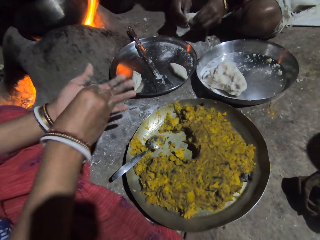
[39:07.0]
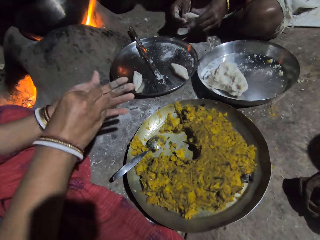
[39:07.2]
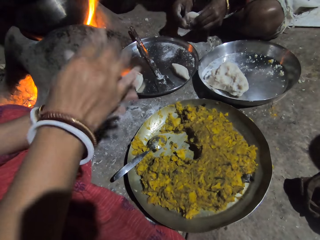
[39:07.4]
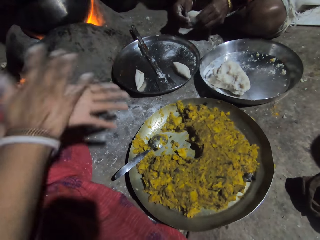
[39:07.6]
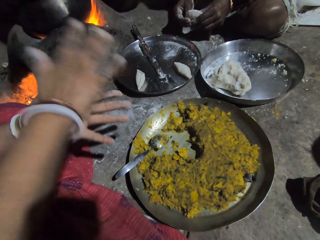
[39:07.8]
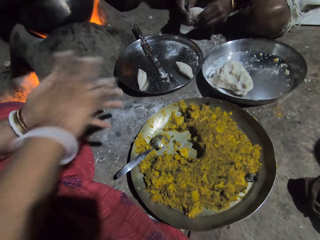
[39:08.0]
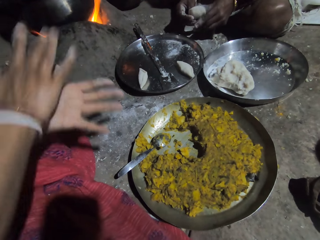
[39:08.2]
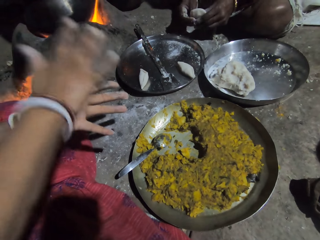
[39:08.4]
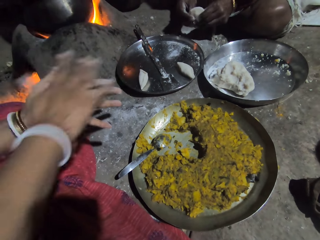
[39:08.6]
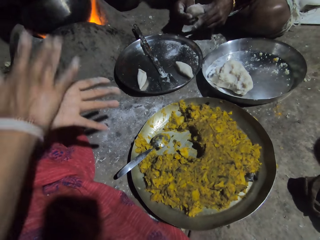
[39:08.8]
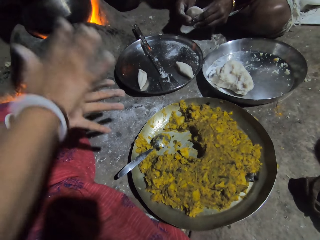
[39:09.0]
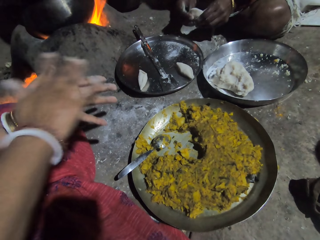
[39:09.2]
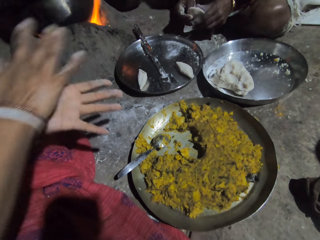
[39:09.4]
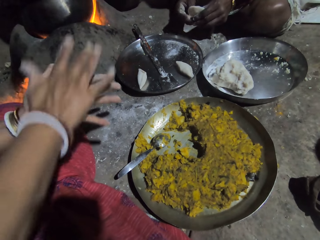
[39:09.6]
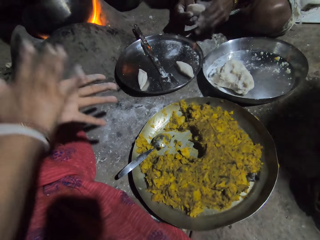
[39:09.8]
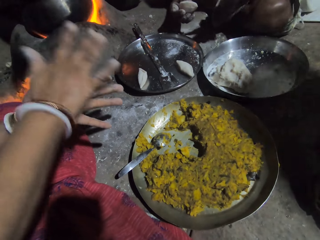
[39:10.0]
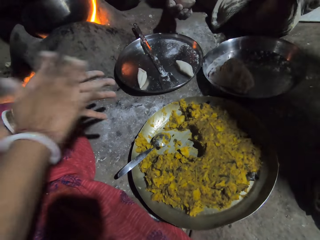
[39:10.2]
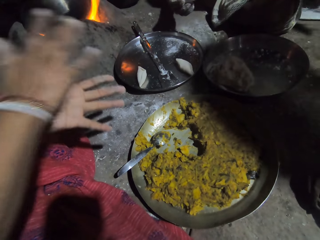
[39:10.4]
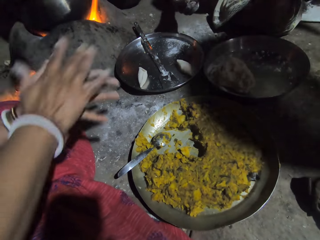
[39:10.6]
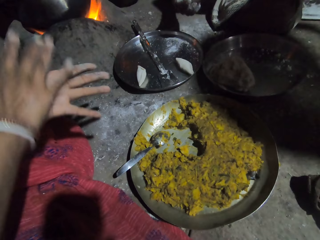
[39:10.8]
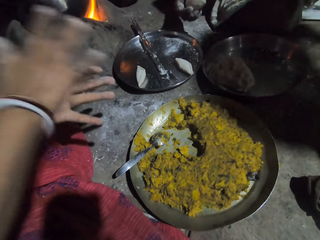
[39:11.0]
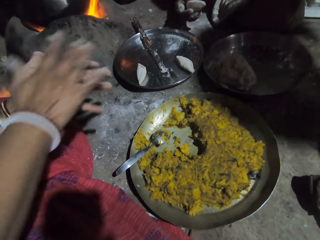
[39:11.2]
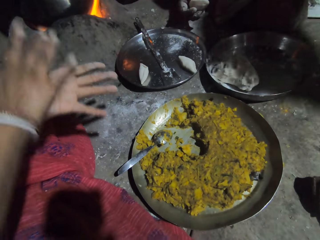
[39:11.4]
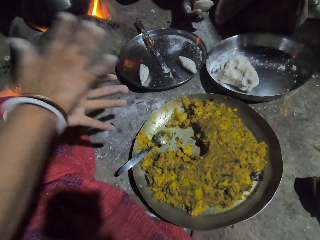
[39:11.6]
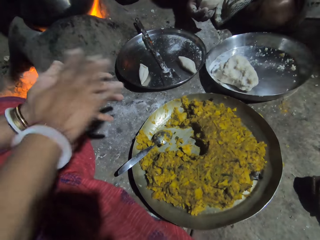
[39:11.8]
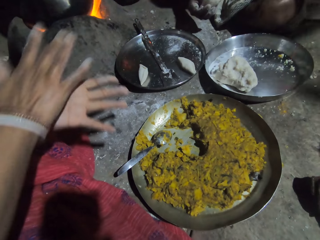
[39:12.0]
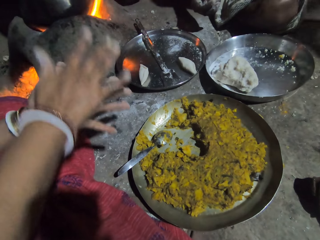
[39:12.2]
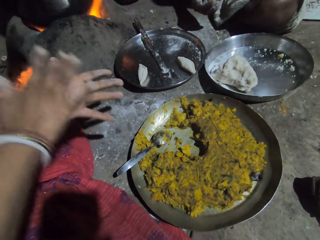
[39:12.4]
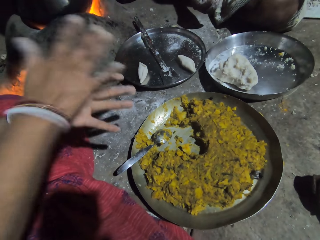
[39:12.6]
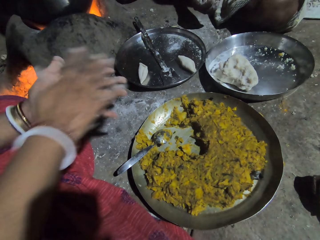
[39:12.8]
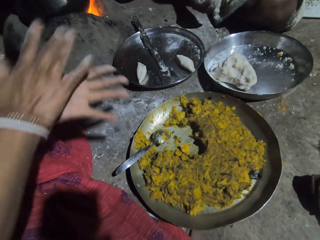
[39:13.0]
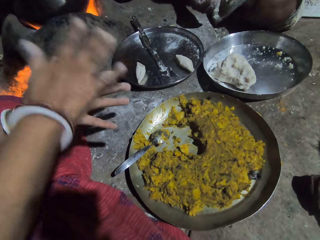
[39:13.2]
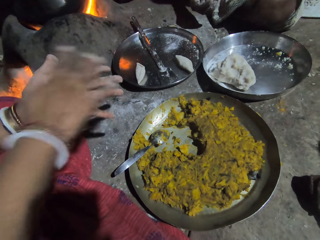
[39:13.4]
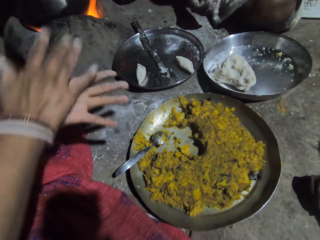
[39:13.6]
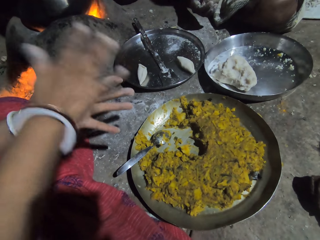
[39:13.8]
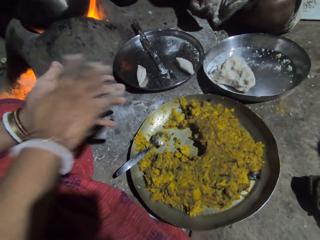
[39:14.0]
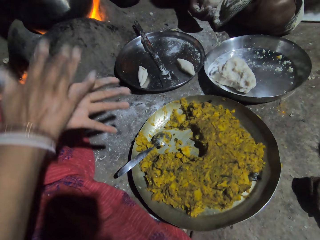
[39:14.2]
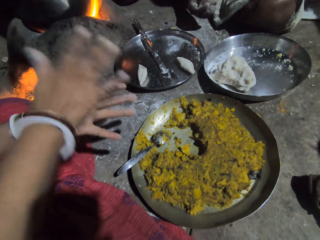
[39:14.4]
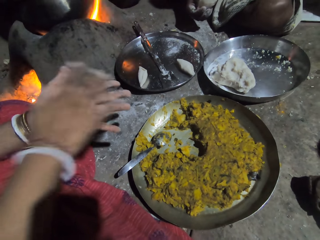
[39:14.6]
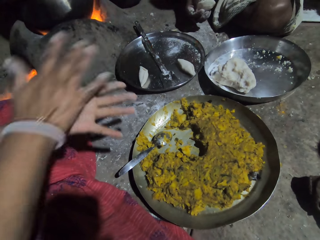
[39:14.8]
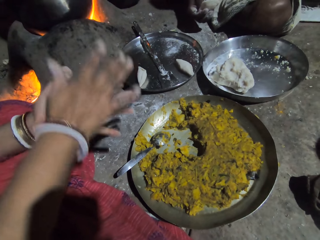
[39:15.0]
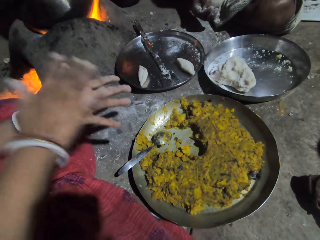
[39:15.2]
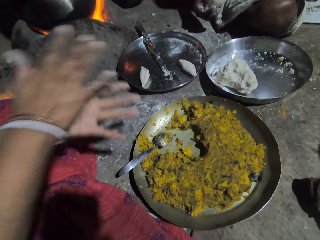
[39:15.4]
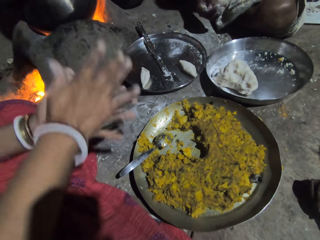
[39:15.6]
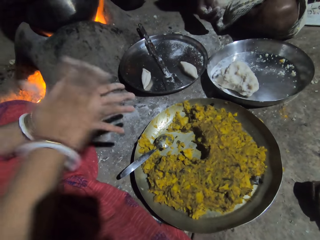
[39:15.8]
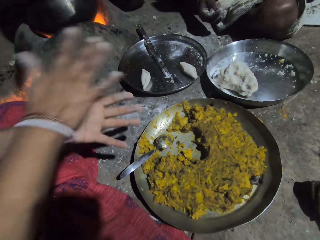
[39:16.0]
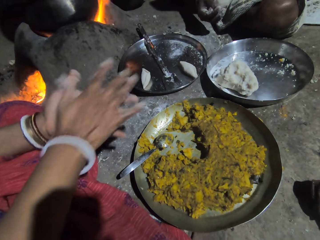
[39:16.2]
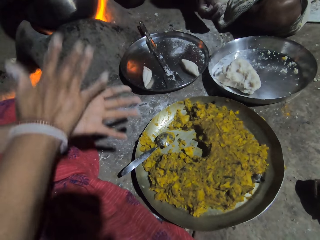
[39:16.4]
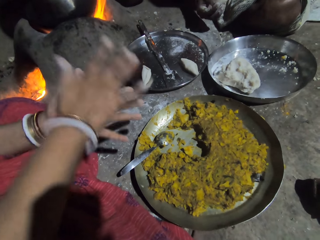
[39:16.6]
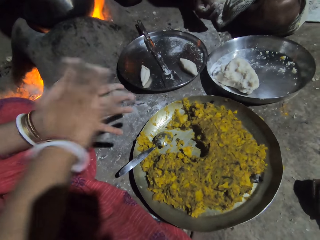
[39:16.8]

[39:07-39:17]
The camera wearer rolls the dough. A person rolls the dough in hands.

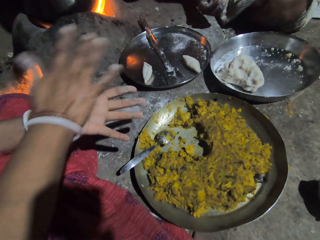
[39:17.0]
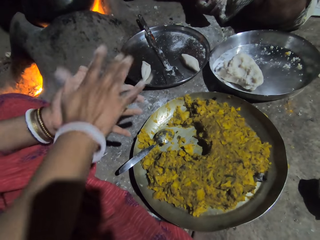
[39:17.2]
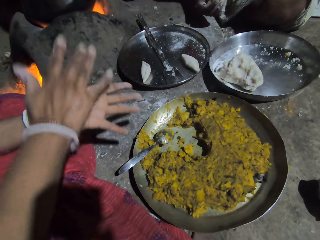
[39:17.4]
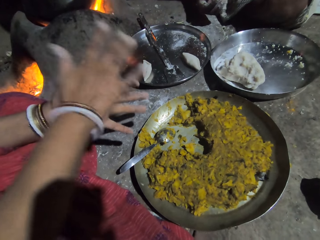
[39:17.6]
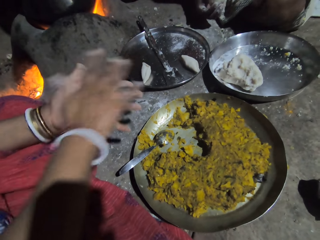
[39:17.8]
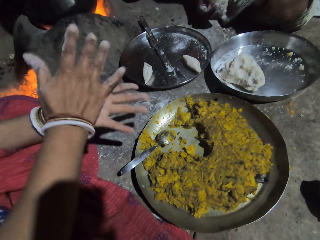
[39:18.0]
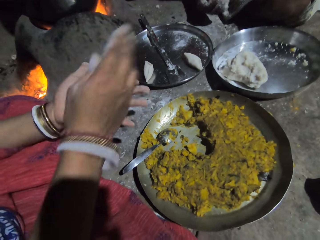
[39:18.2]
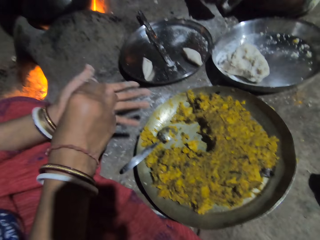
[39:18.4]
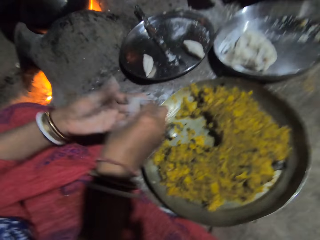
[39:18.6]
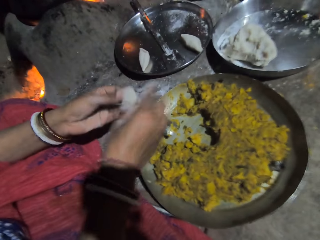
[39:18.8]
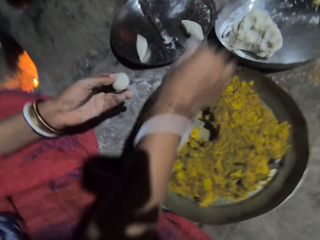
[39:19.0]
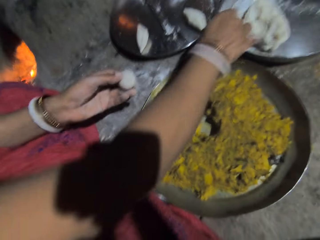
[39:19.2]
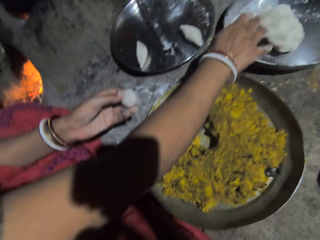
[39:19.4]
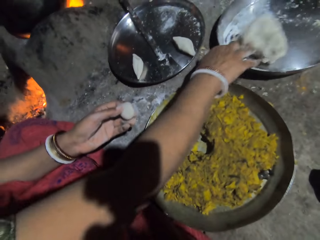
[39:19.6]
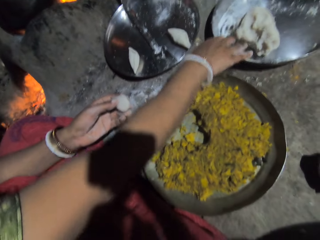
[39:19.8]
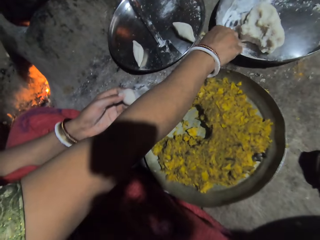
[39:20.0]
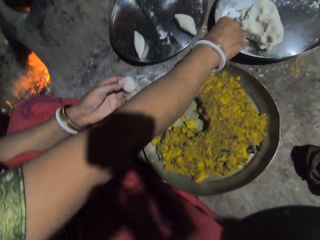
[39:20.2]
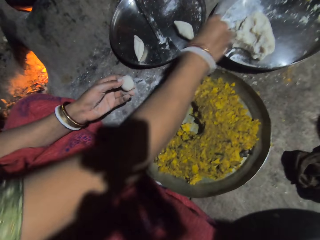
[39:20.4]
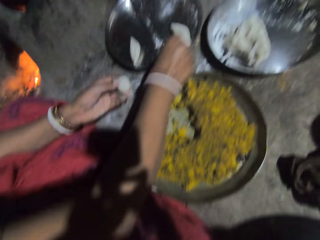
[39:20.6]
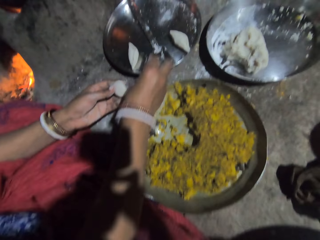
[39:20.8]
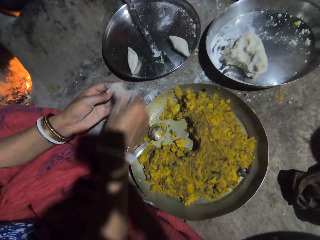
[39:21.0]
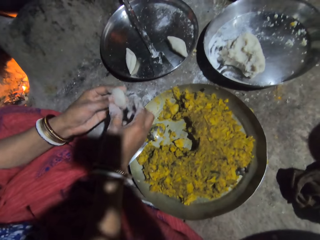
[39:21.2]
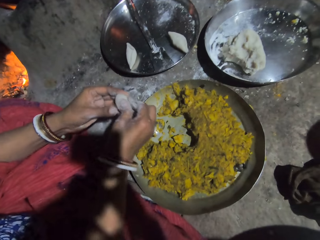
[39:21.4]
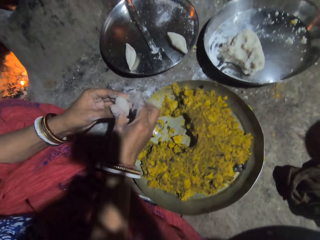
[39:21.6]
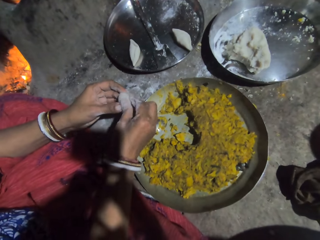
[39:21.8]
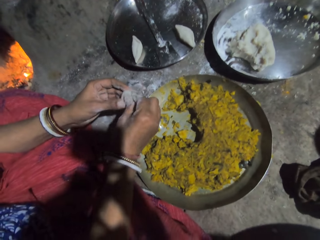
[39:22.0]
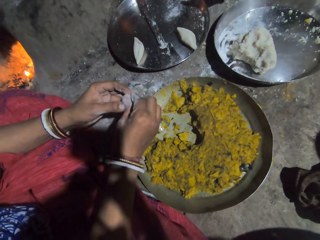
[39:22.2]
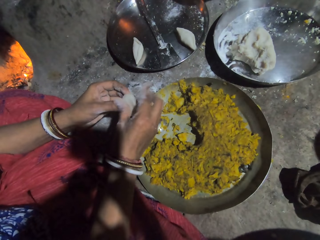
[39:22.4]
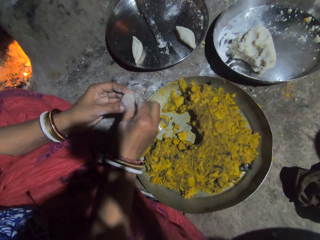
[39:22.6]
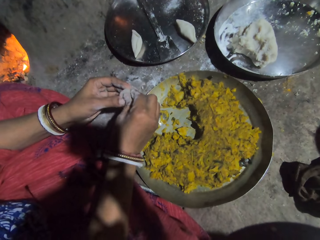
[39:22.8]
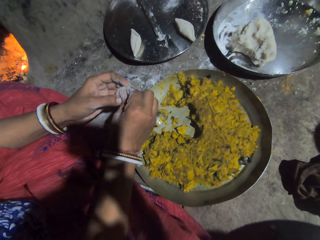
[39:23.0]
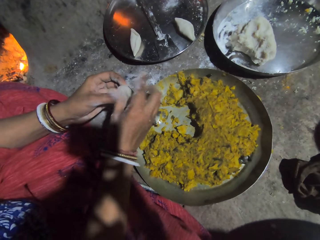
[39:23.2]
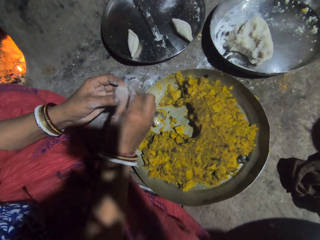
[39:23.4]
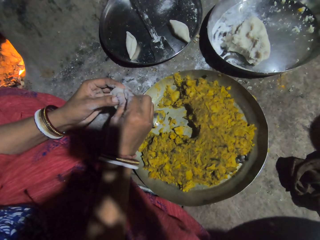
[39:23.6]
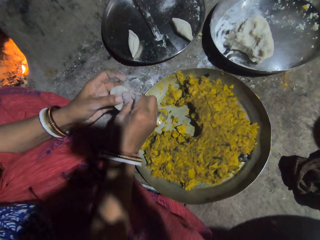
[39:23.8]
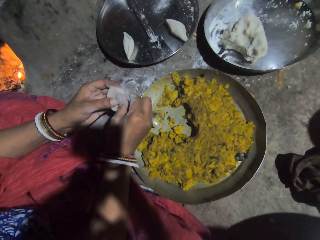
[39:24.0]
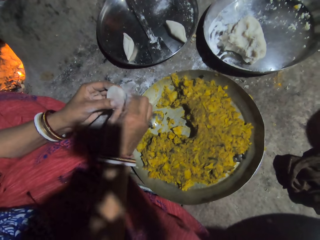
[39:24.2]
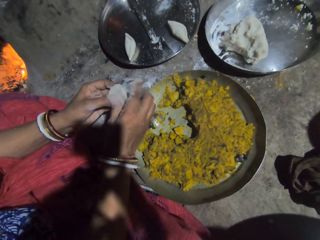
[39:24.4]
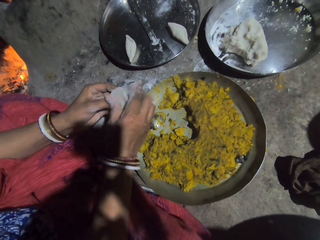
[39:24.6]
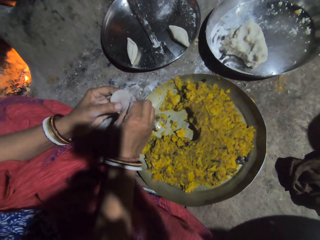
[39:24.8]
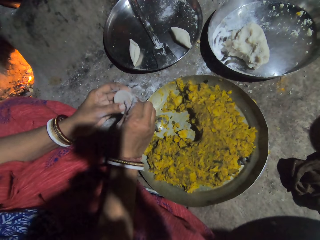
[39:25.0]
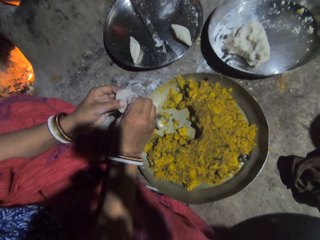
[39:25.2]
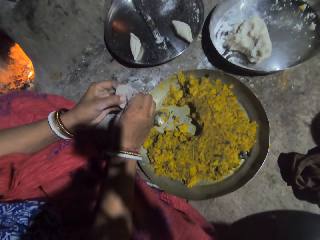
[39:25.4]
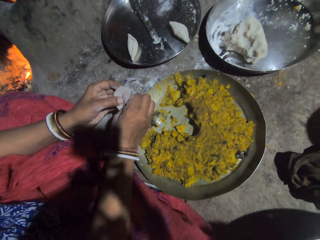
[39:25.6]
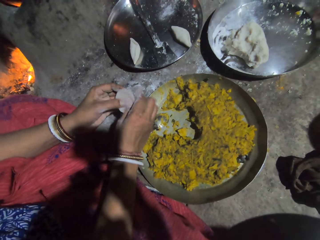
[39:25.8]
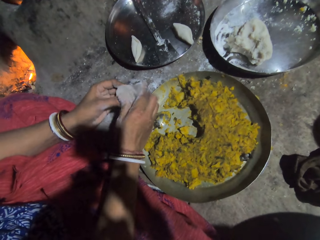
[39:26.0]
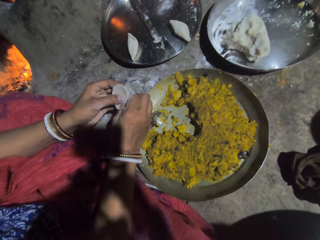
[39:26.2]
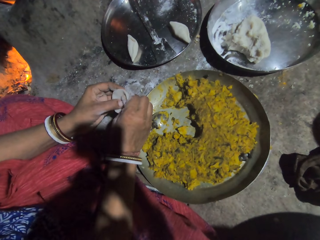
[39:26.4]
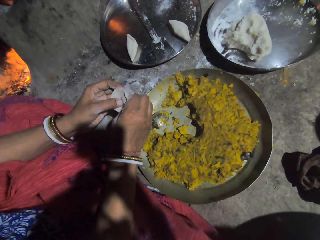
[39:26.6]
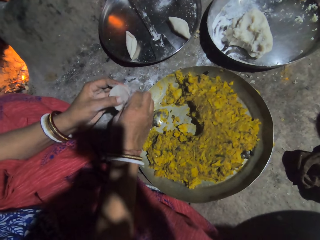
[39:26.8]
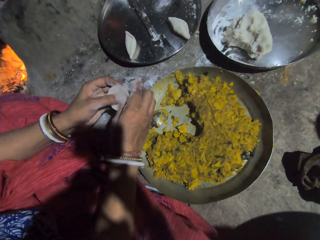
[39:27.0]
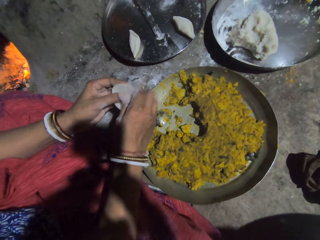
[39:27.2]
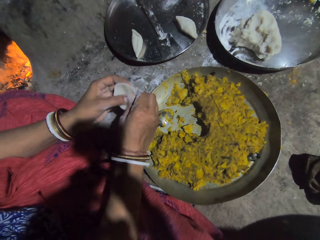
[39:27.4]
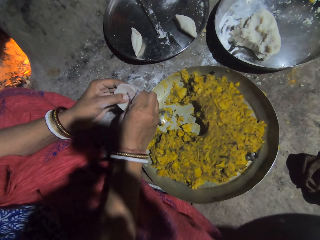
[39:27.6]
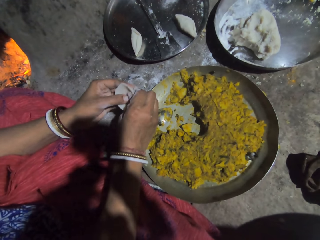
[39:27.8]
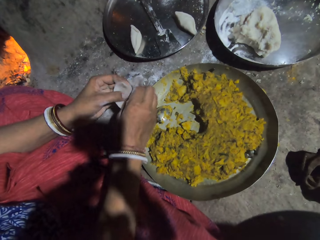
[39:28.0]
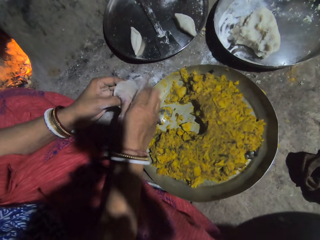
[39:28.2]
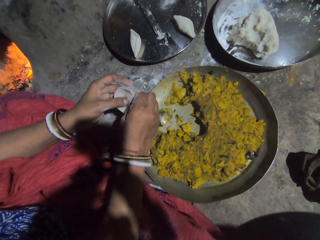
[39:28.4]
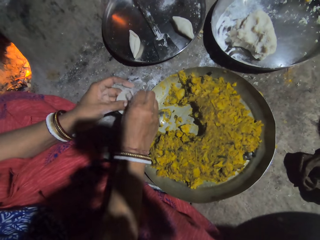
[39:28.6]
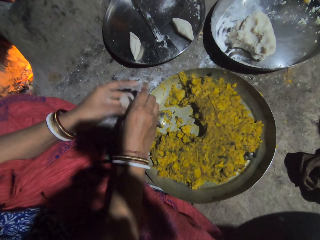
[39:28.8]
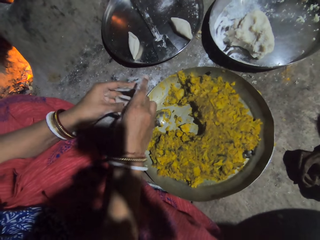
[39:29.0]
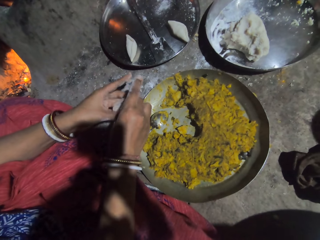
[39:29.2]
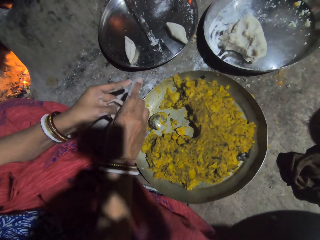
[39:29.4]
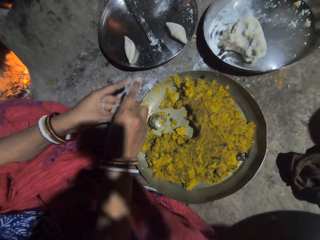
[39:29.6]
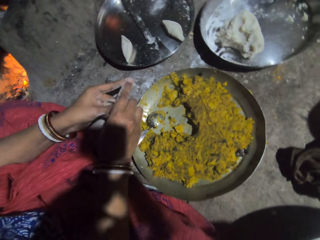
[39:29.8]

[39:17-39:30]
The camera wearer coats her fingers with flour. A person touches the flour. The camera wearer shapes the dough. The person adjusts the dough.
